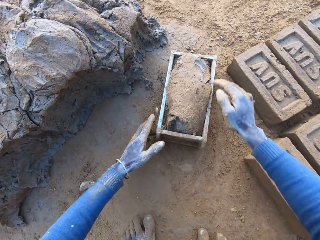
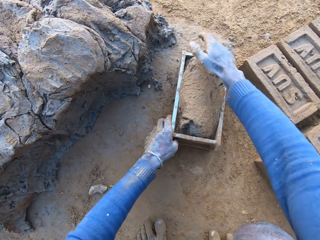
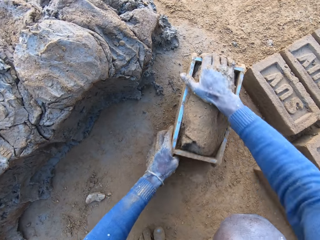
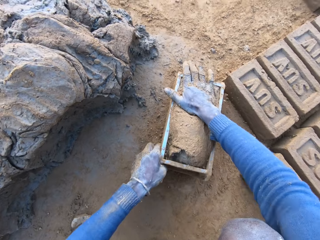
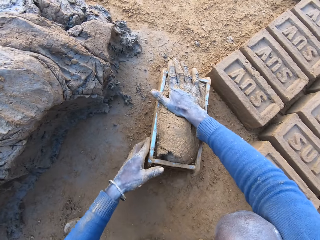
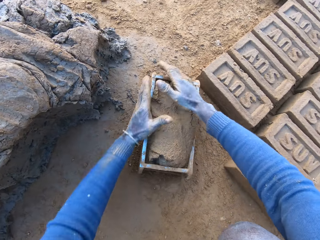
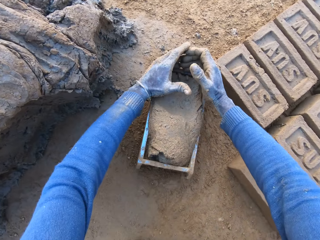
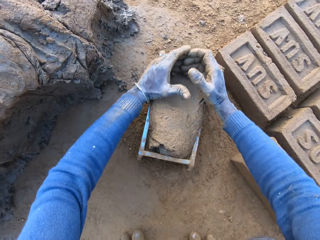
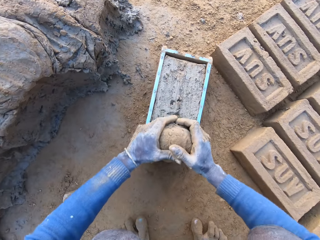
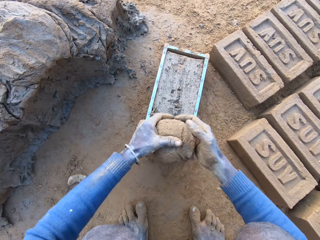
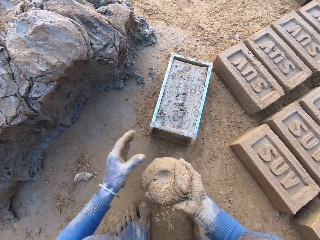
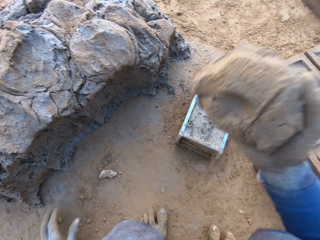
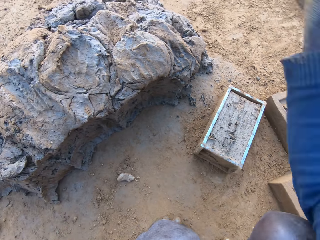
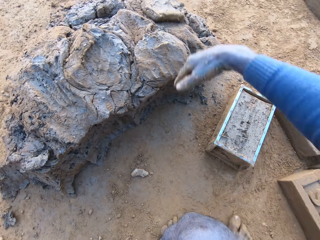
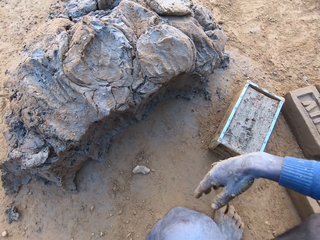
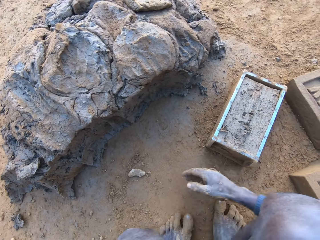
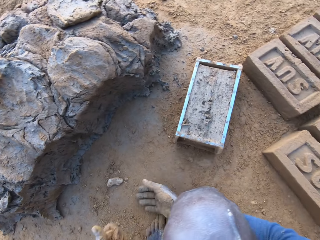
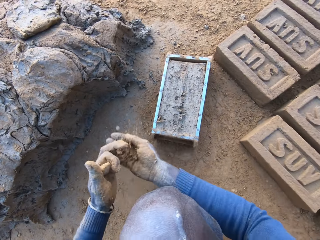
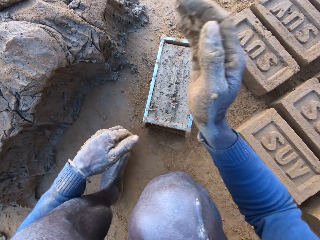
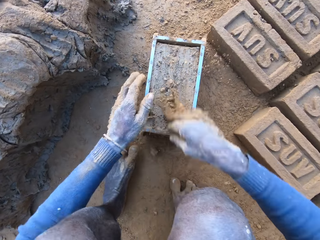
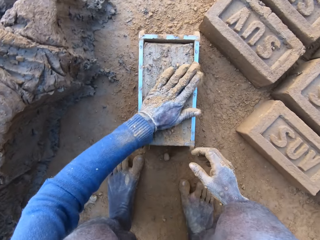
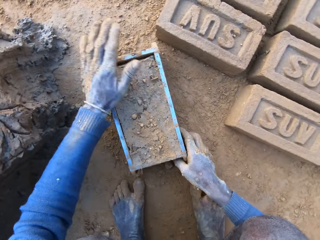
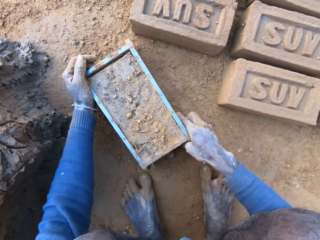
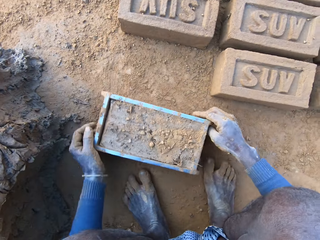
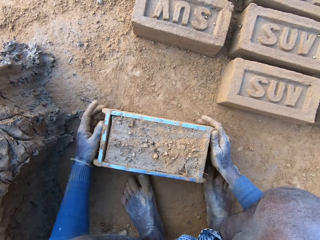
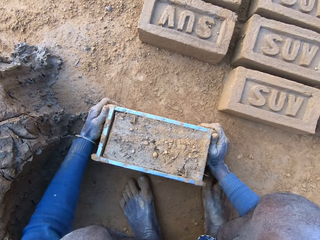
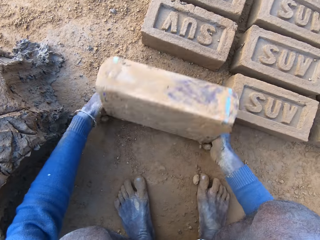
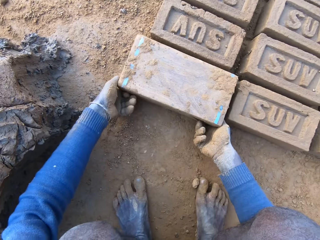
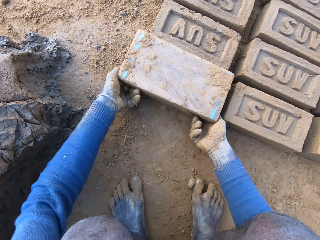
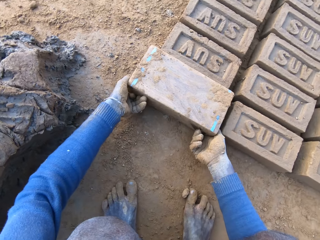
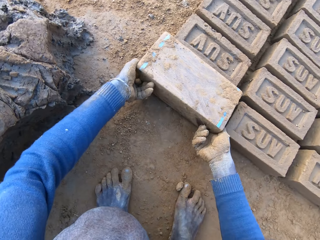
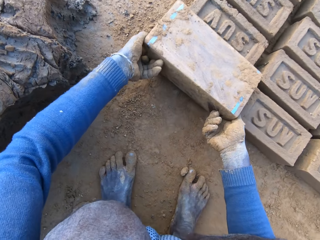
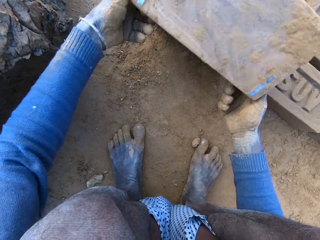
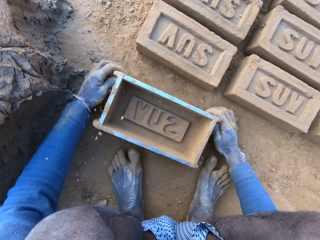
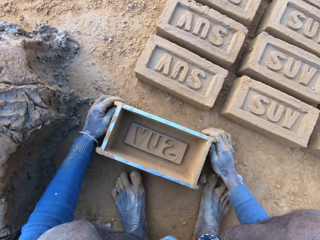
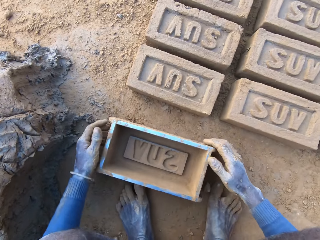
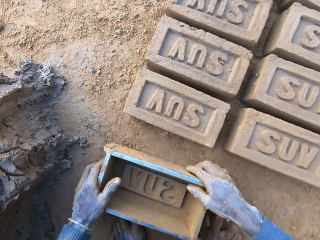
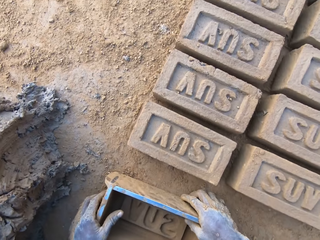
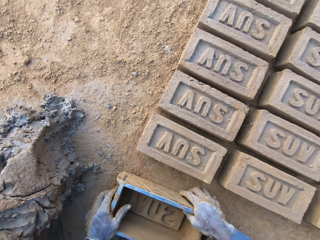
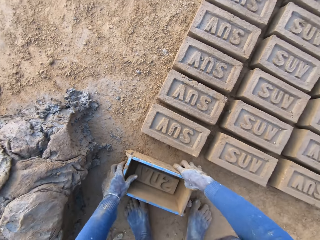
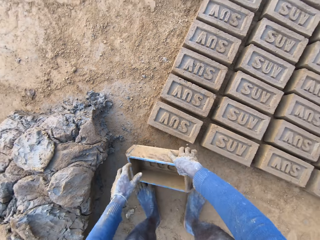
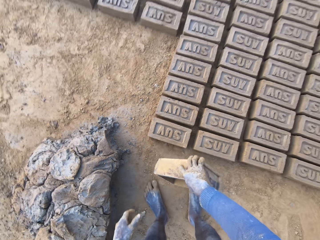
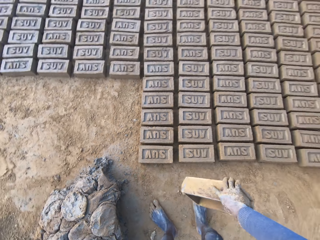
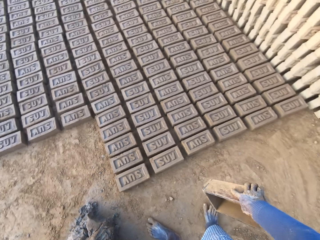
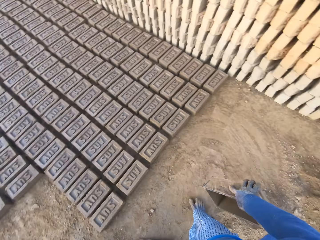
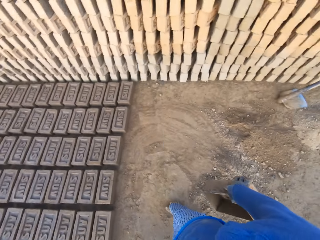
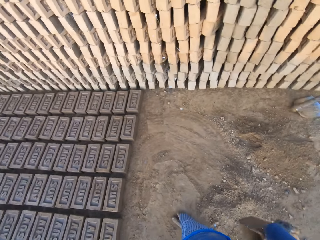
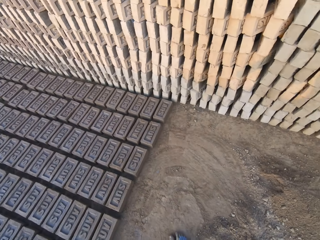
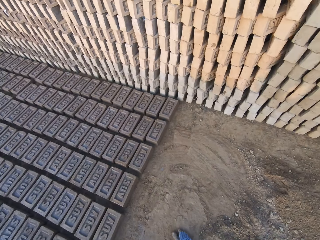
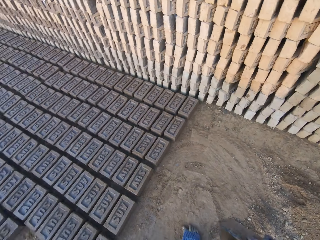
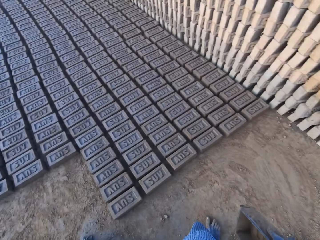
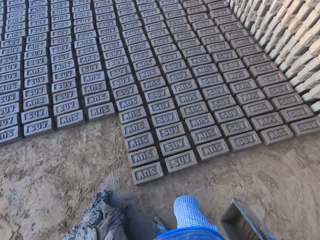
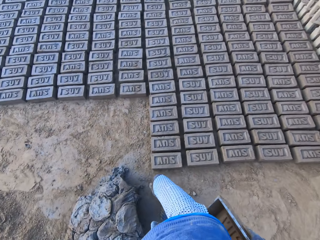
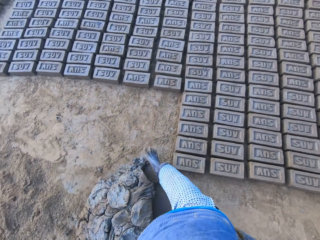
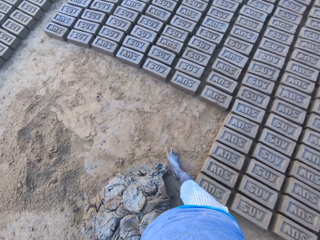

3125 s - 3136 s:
The camera wearer drops the mortar inside the brick molder. He adjusts the mortar inside the brick molder. He levels off the clay. He throws the mortar on the remaining mortar on the ground. He rubs his hands with sand. He pours out the brick on the ground out of the brick molder. He stands upright. He spits out some saliva.

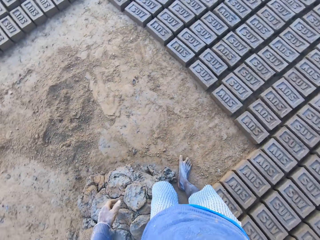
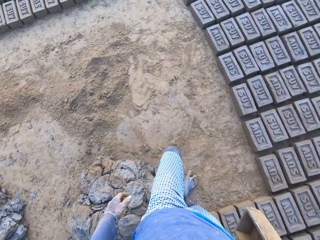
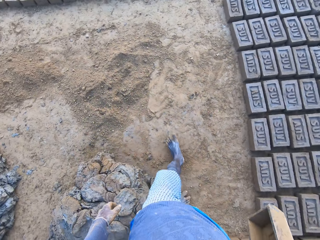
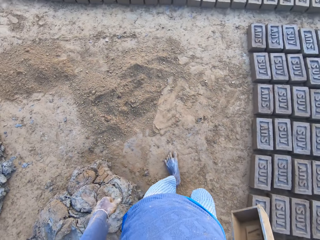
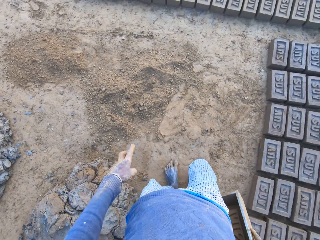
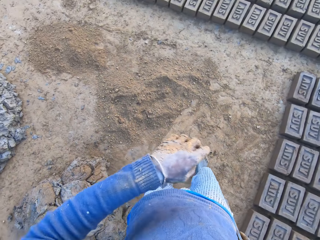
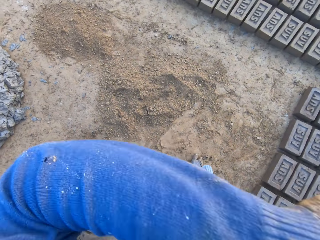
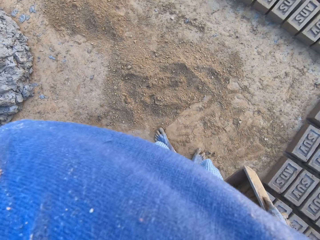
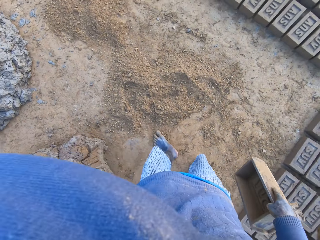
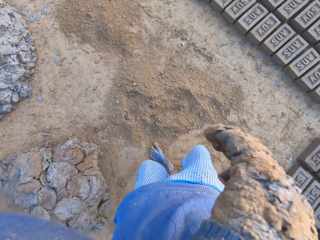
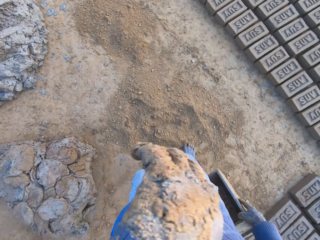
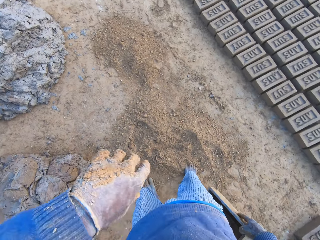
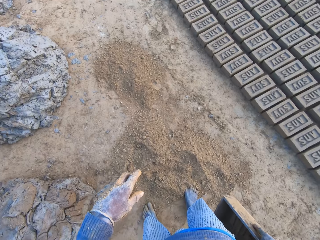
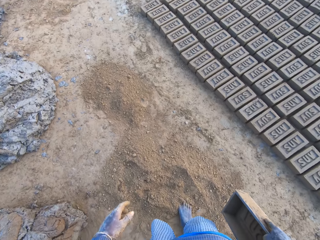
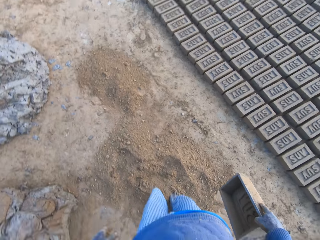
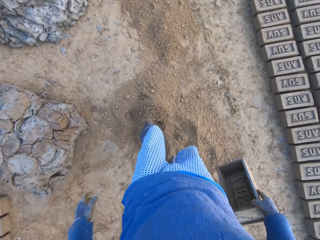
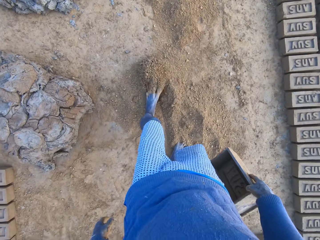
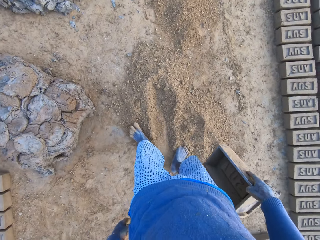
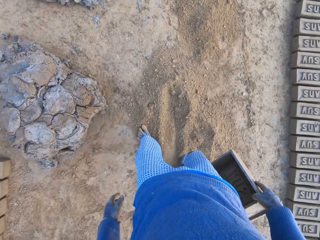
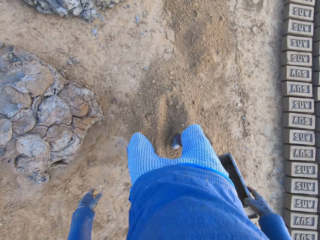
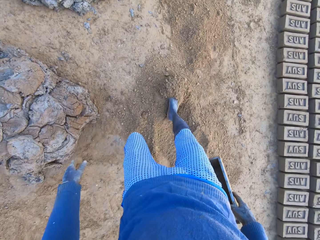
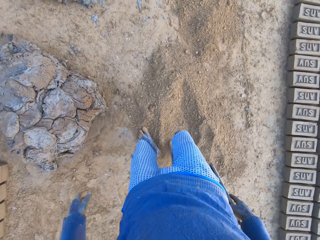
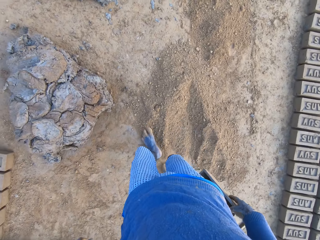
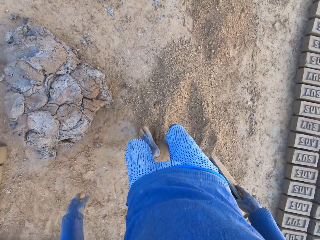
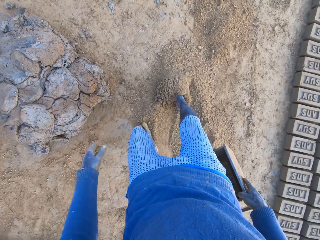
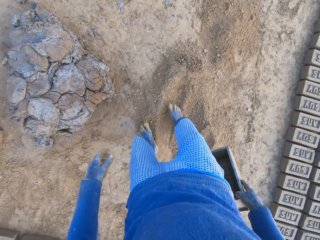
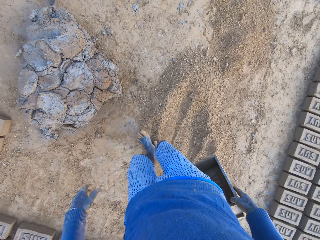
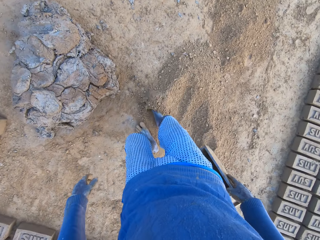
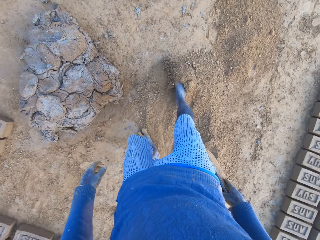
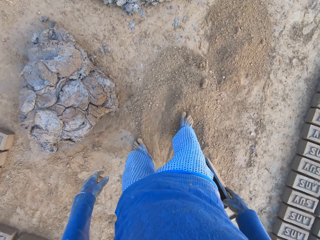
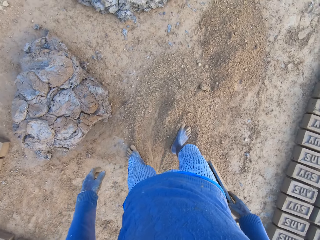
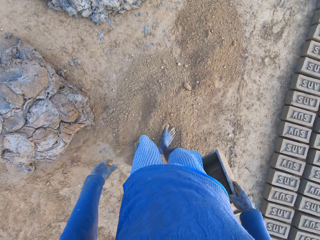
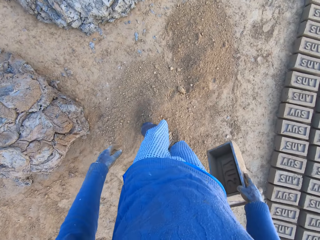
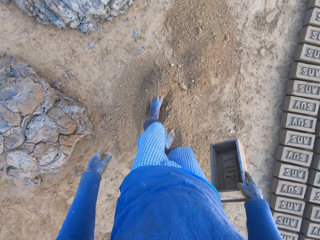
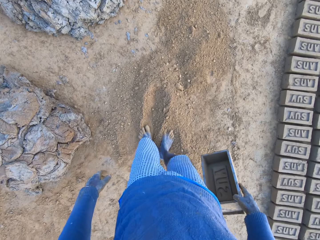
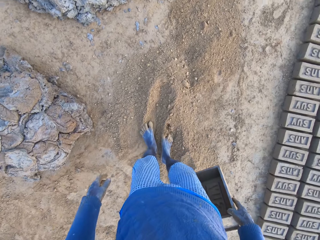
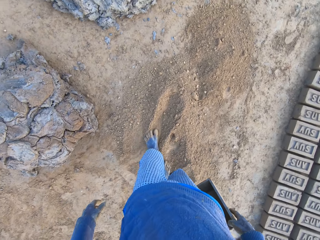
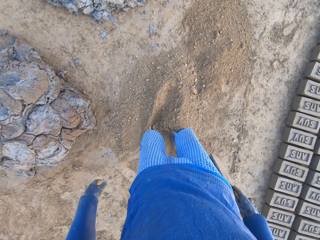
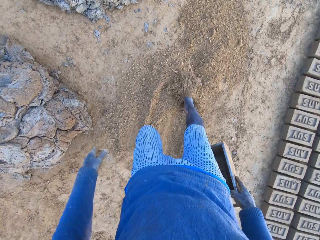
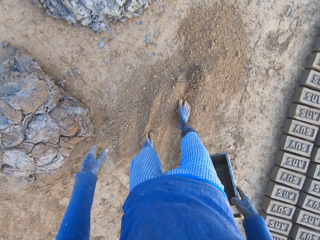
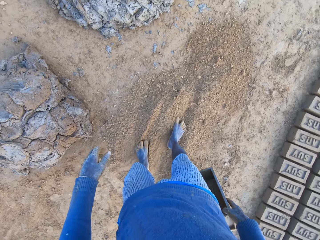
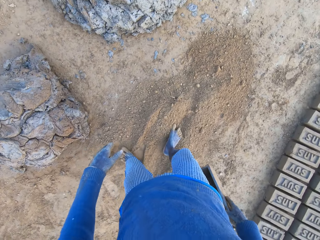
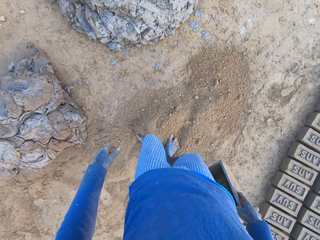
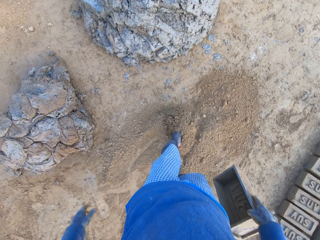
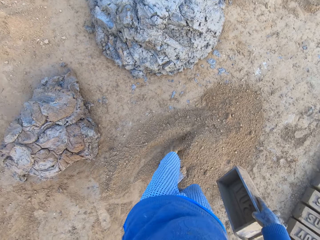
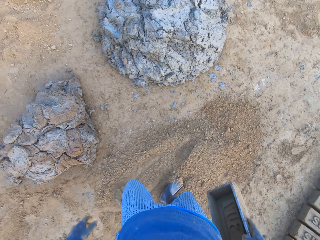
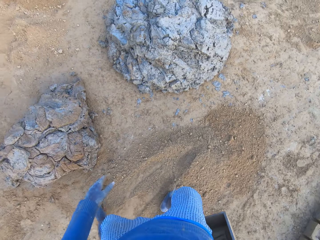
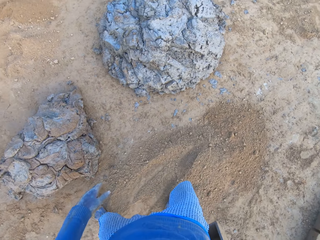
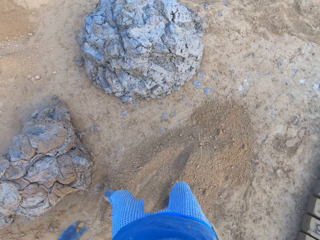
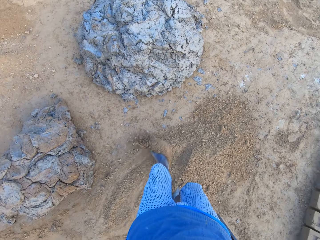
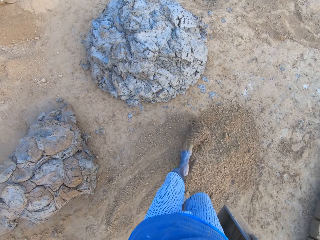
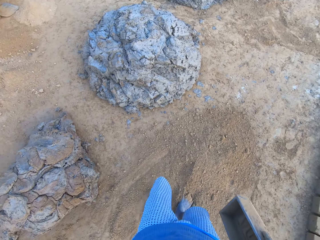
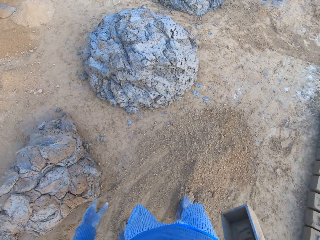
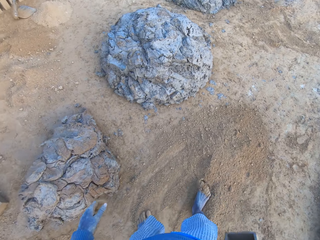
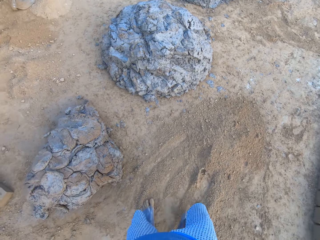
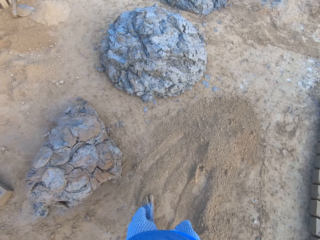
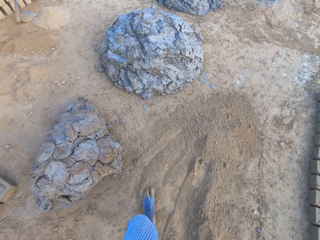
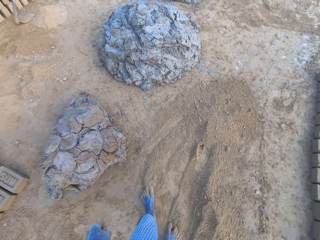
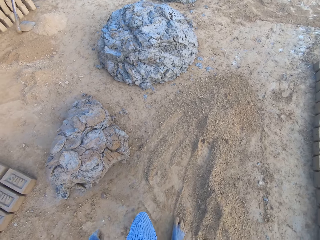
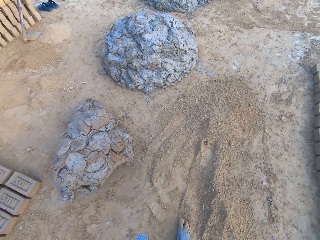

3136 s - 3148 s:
The camera wearer walks in the brick yard with the brick molder in his hand. He cleans his face with his hand. He adjusts some sand with his legs. He pushes the sand with his legs.
